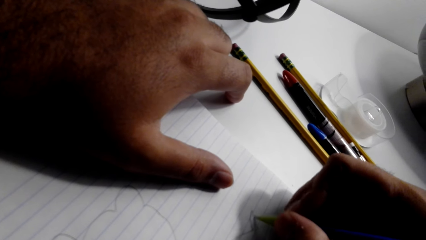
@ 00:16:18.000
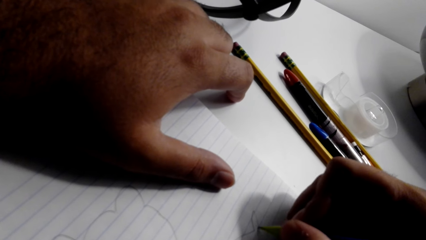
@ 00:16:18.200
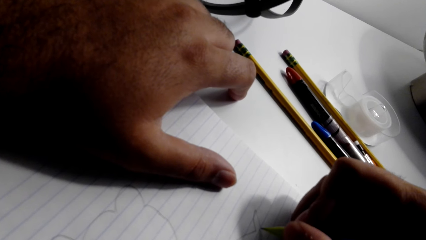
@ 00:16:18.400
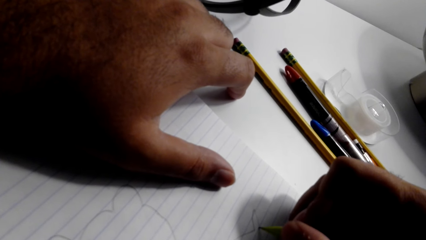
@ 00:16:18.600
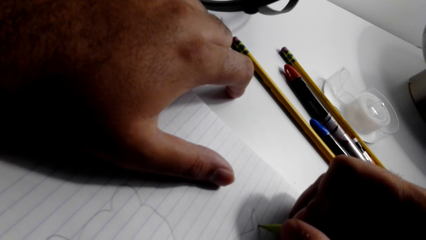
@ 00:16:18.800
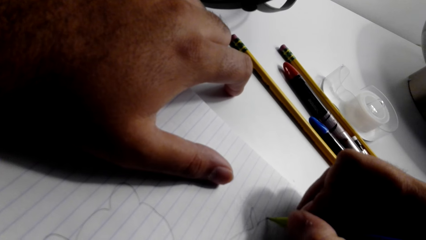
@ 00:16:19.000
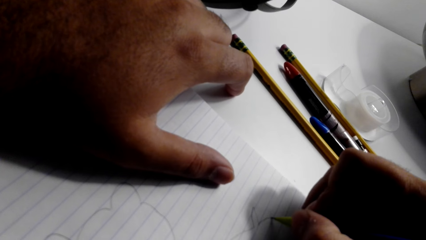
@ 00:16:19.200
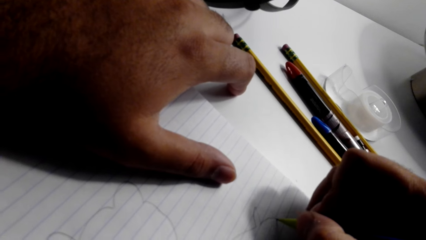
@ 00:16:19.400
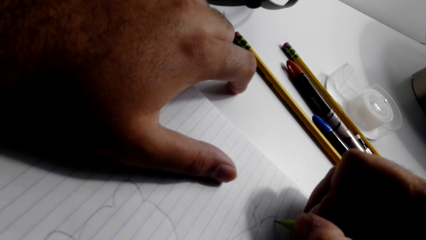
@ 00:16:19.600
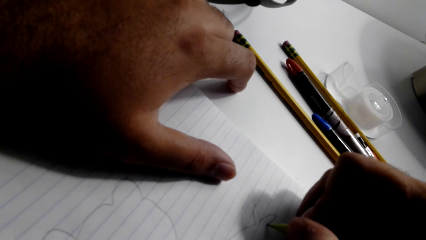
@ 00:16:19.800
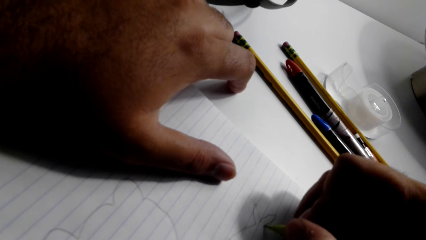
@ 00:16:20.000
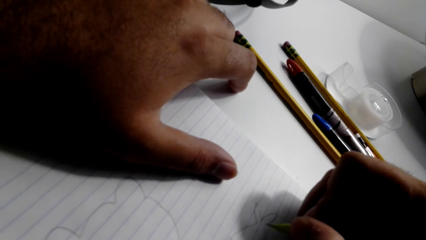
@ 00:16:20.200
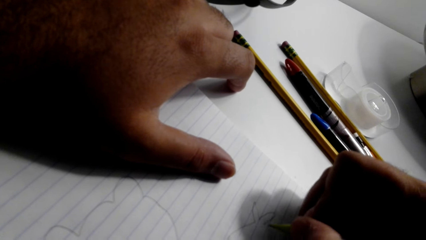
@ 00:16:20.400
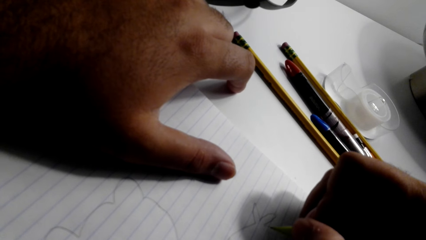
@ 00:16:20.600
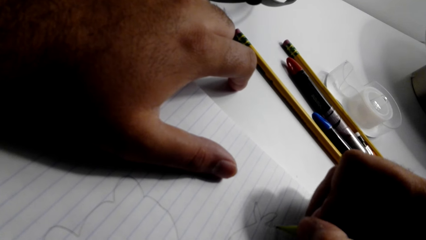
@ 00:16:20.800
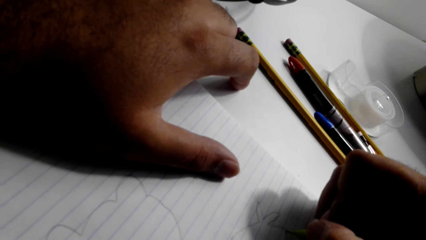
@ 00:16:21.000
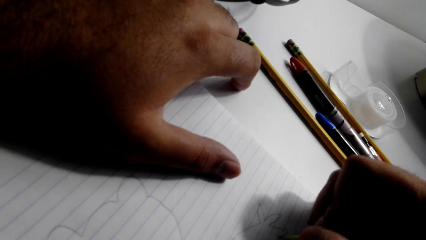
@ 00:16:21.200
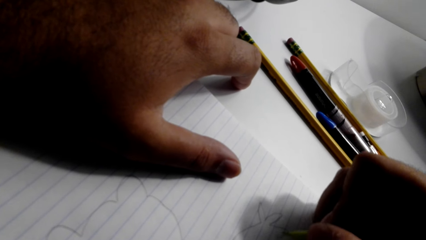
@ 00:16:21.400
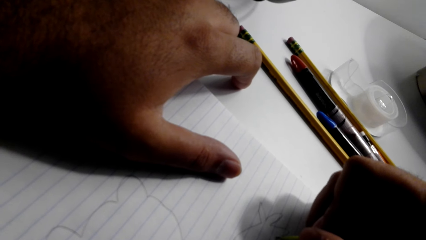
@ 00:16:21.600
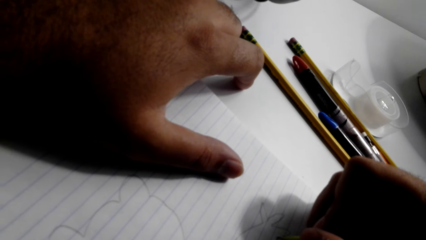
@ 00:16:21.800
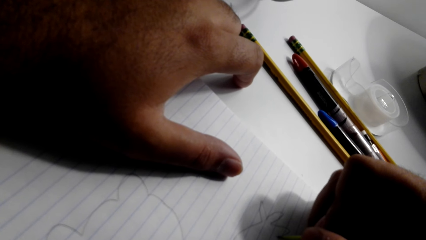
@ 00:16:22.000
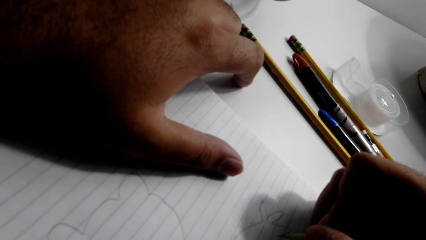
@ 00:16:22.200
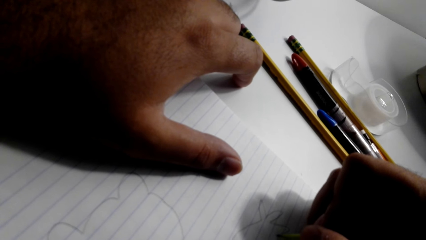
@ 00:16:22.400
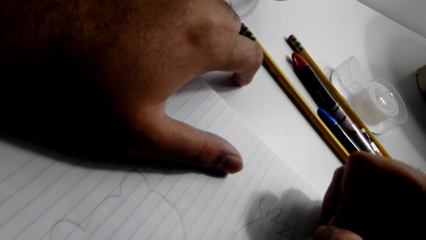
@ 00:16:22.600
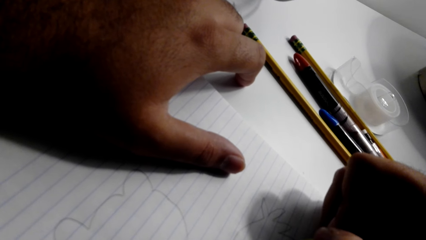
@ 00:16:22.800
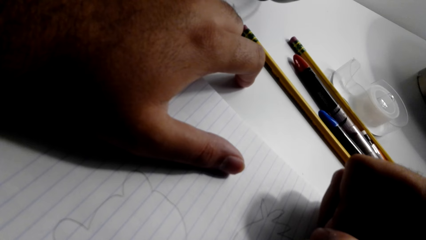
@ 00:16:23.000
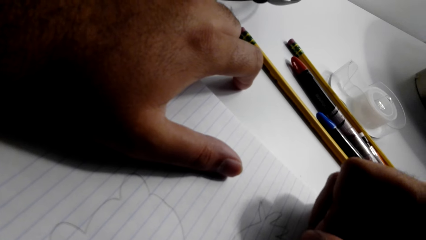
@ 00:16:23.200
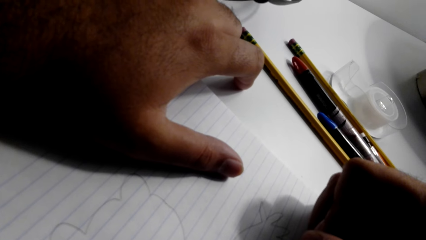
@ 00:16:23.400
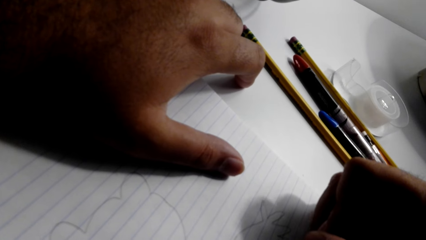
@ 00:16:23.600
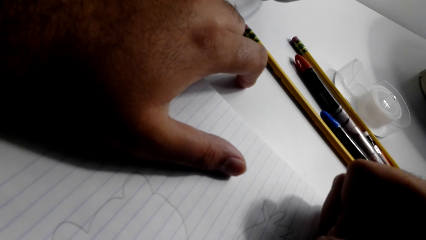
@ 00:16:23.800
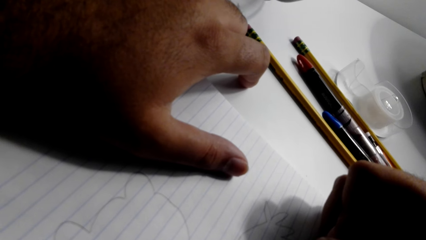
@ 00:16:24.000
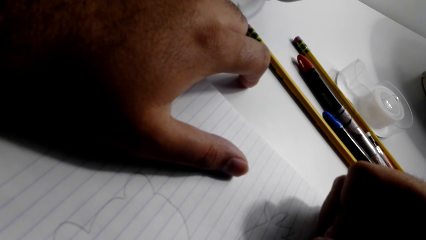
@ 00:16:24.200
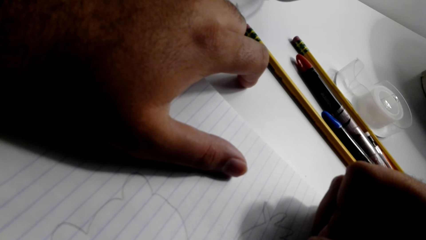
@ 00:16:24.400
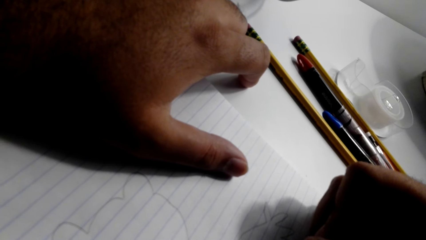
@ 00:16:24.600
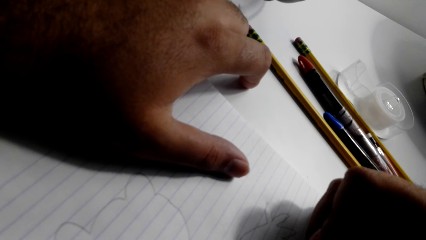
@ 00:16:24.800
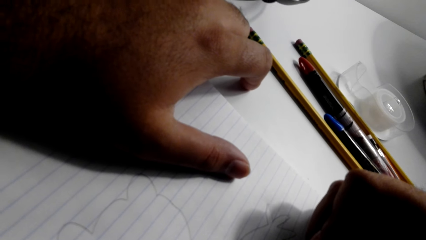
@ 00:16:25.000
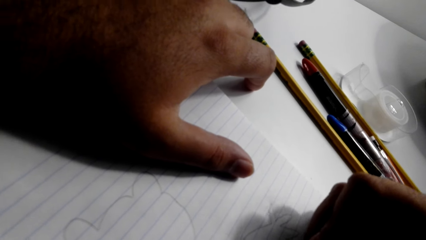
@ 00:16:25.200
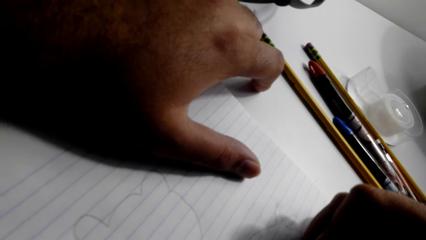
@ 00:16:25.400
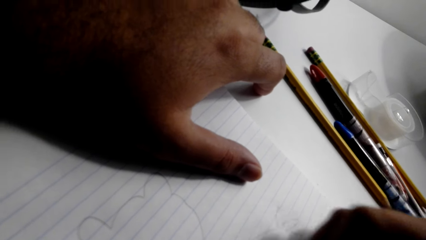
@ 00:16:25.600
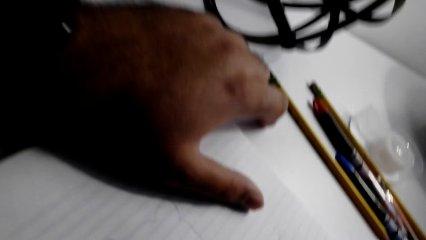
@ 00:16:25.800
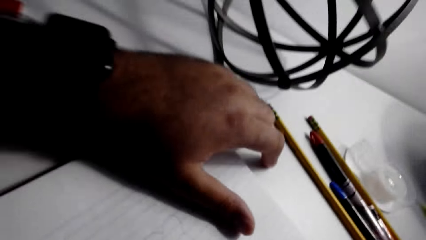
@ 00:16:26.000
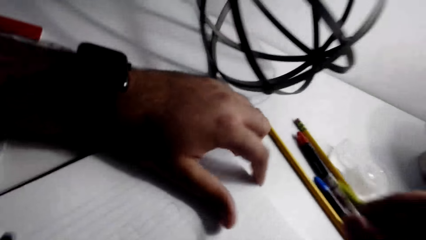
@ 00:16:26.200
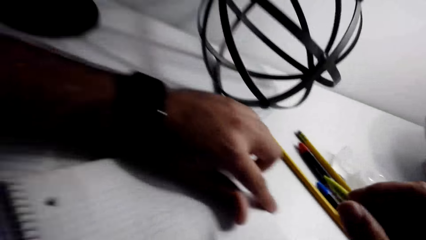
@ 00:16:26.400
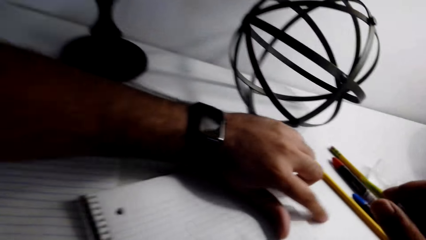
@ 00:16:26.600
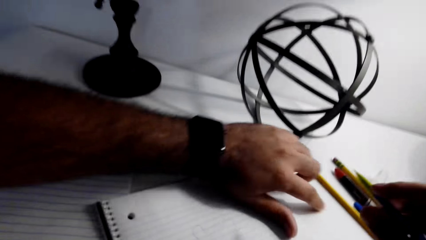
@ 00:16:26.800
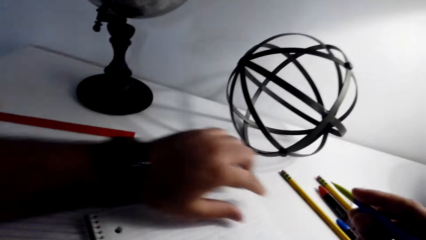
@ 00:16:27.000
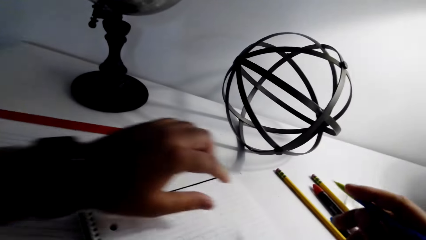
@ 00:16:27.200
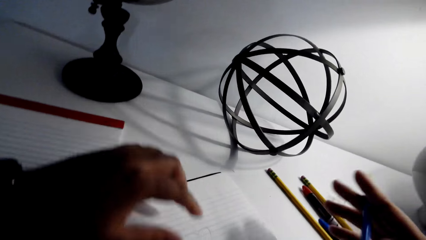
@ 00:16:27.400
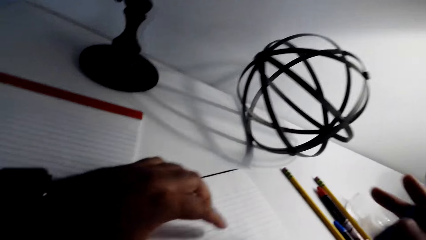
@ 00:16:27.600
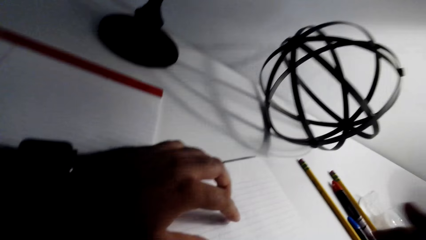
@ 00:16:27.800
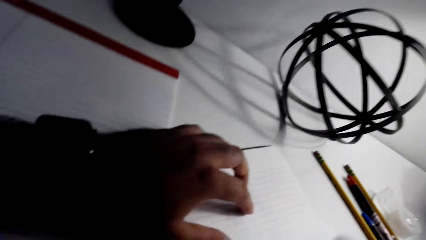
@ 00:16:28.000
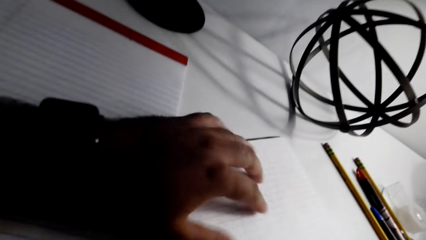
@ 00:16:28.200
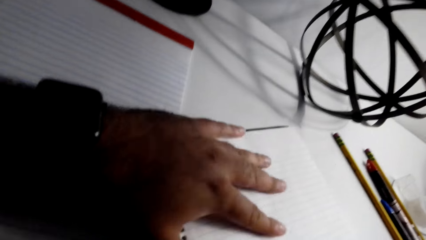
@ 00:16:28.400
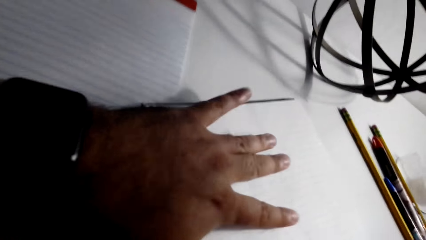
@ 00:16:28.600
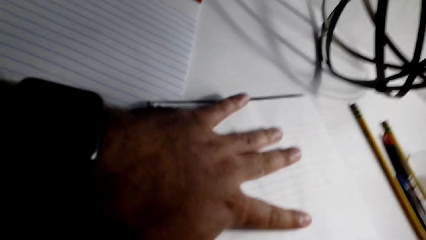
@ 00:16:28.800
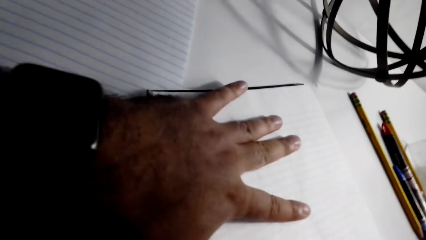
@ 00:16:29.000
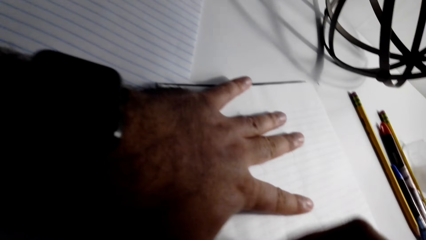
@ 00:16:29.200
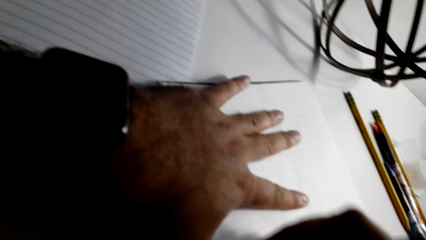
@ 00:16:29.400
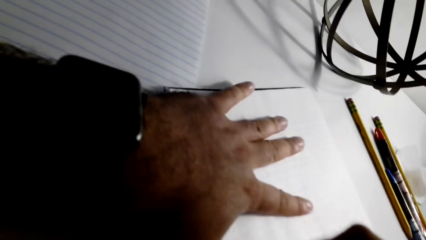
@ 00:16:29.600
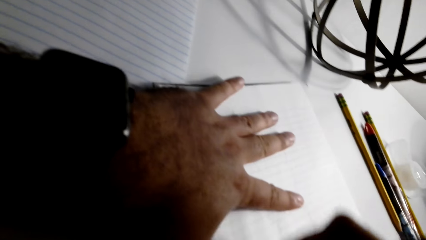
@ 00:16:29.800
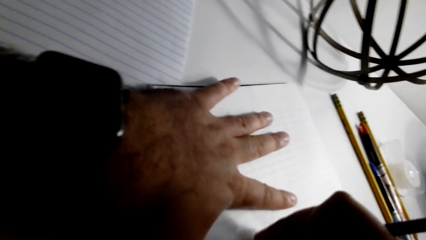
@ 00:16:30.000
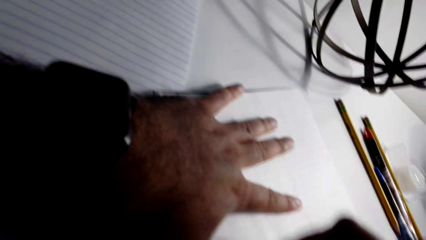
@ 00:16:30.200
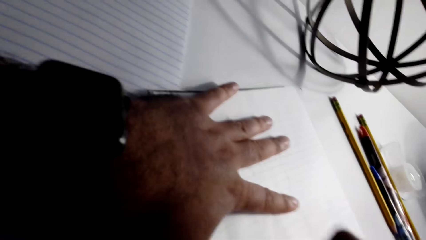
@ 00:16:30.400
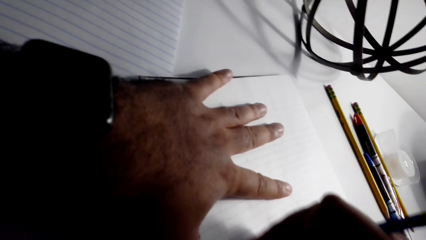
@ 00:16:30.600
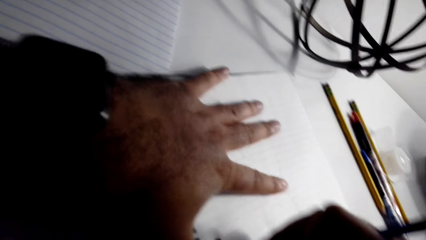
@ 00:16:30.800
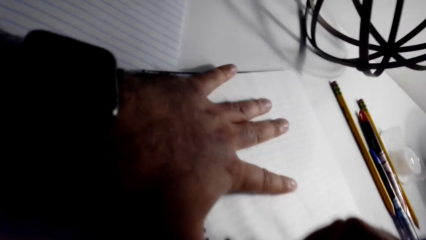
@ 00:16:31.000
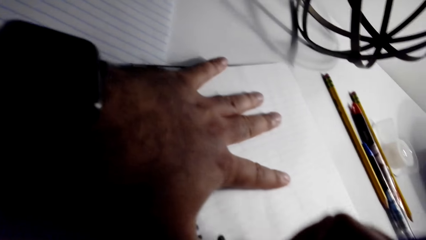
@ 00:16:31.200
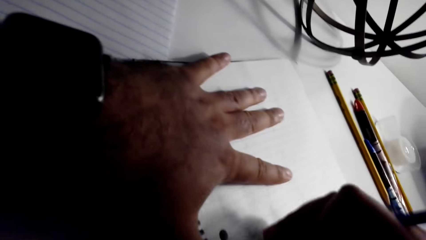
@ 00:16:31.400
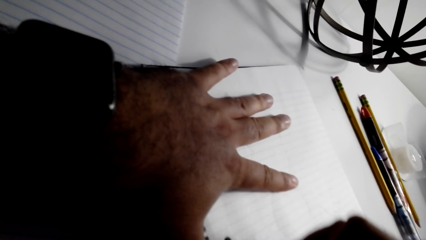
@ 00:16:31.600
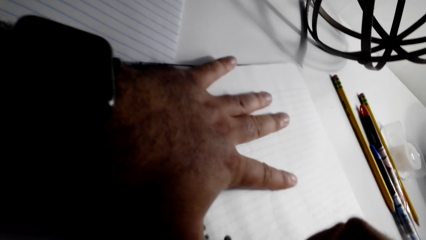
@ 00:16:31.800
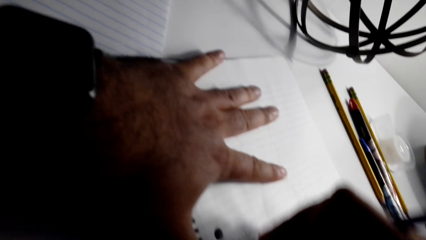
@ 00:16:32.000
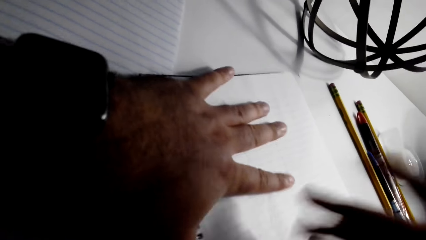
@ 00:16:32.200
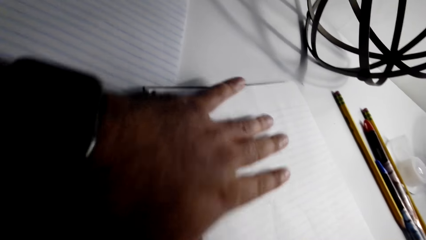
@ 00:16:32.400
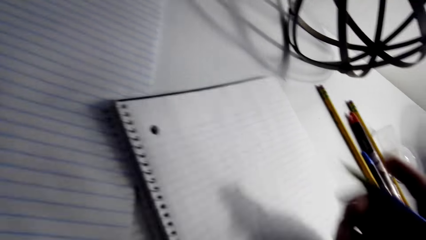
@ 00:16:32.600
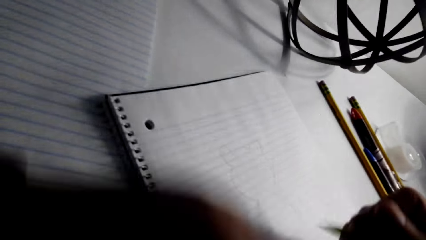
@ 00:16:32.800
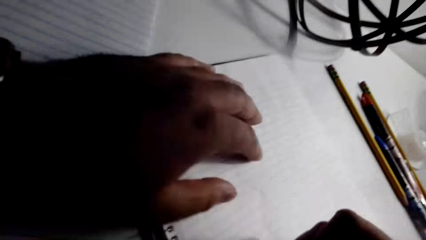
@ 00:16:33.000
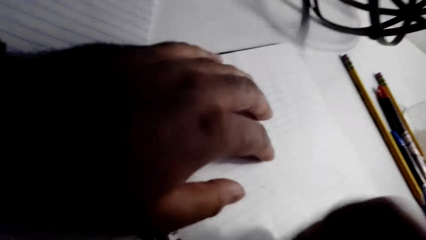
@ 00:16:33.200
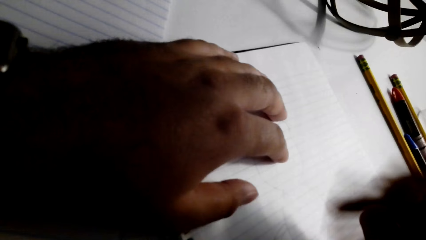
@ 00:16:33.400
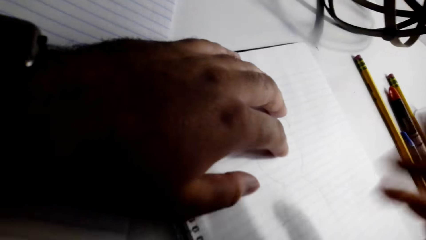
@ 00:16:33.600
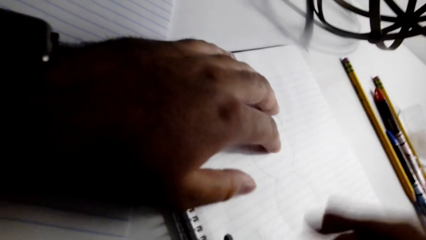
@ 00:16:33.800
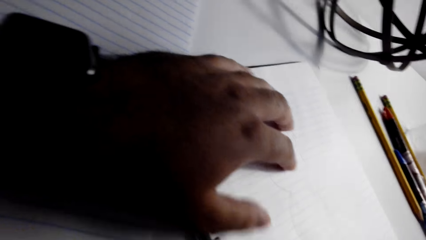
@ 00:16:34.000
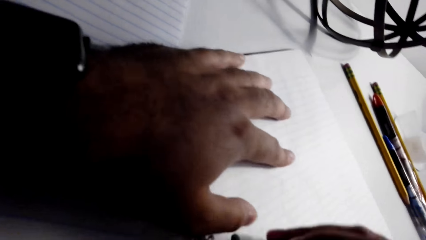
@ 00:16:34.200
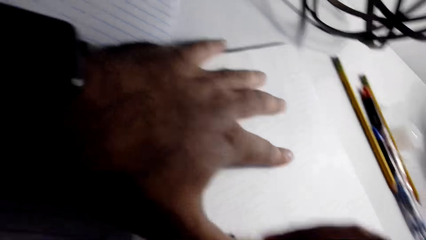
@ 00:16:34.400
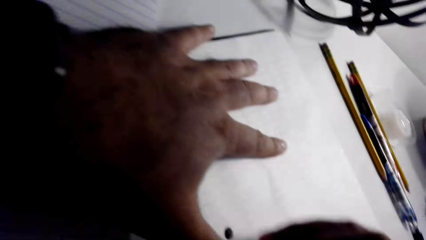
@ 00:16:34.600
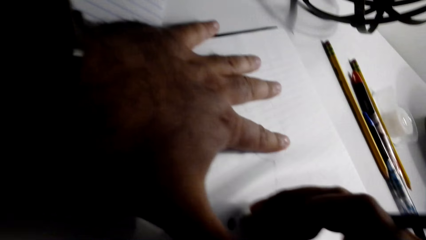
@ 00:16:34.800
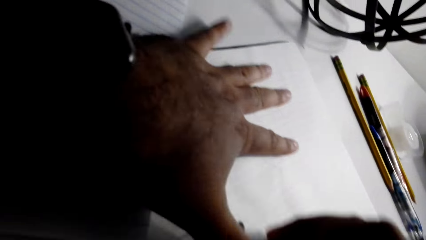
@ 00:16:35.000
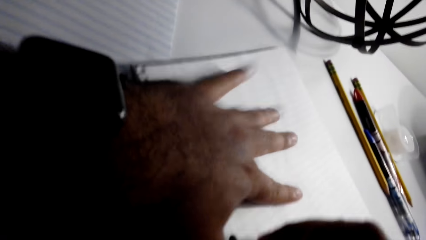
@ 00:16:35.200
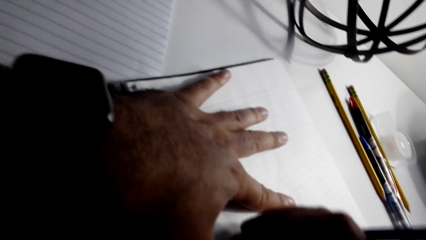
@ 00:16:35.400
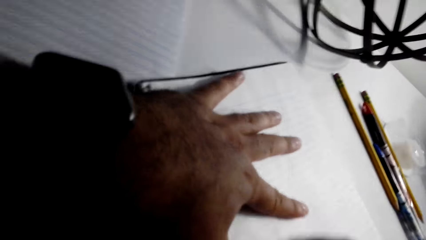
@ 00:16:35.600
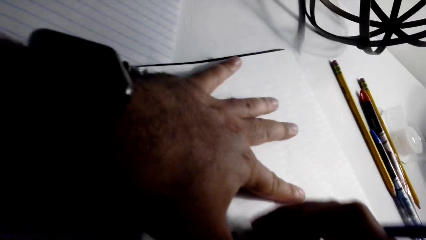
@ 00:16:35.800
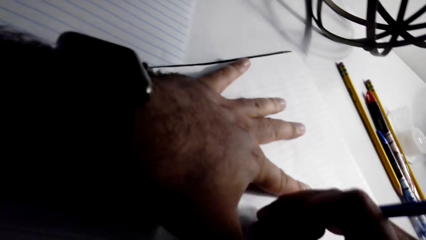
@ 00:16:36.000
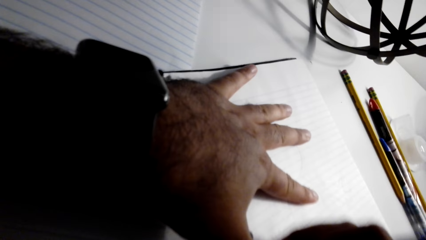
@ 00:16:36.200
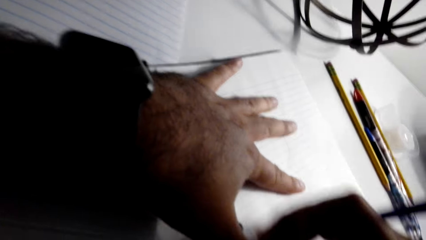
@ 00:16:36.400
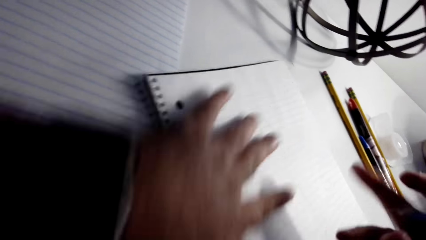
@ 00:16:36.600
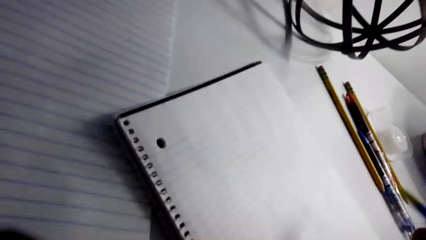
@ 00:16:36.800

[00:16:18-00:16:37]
The camera wearer rubs something on the paper with a rubber.
